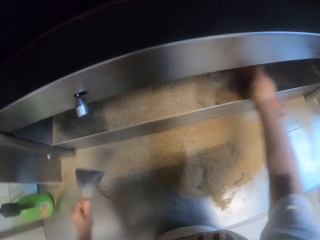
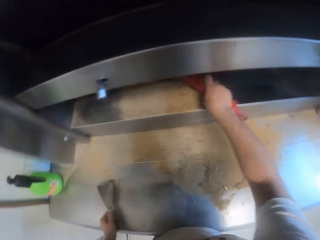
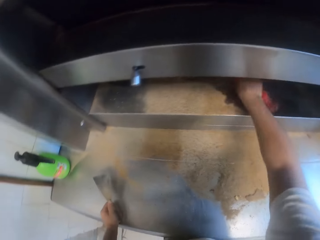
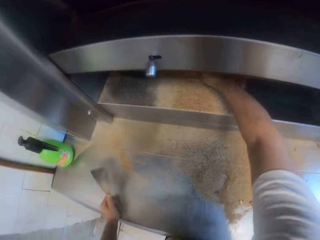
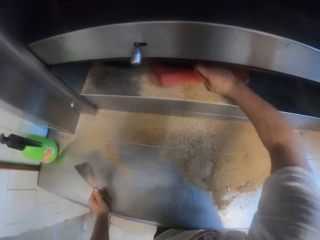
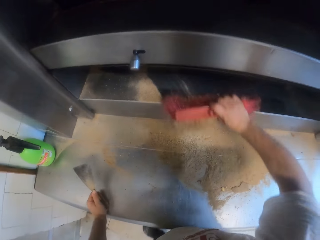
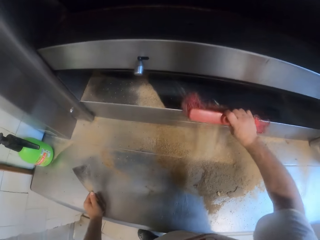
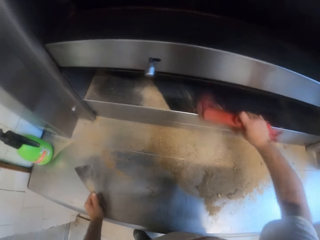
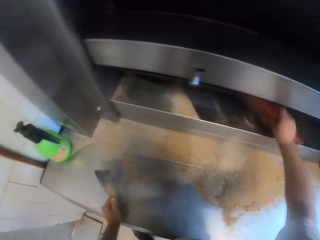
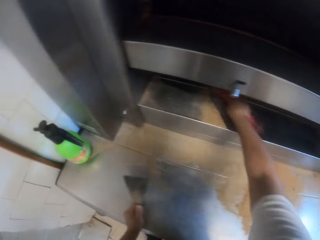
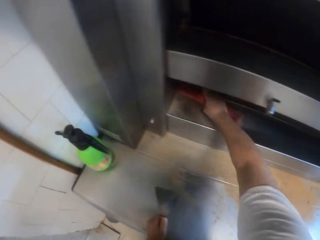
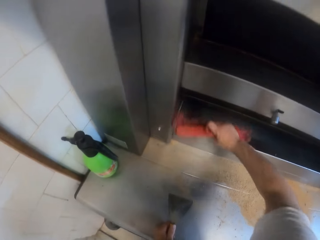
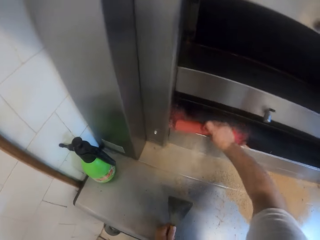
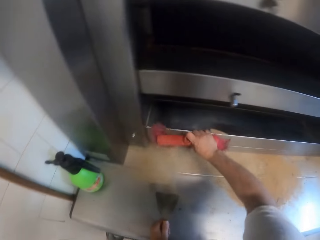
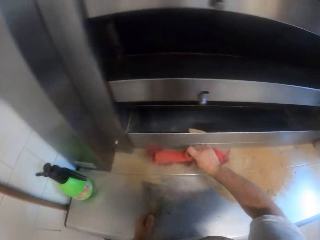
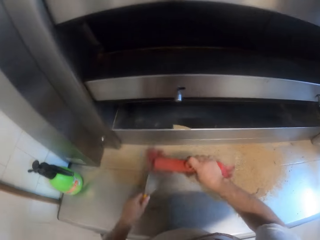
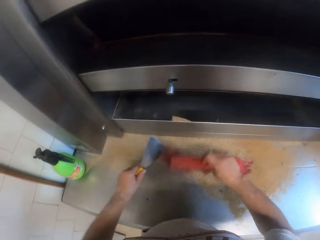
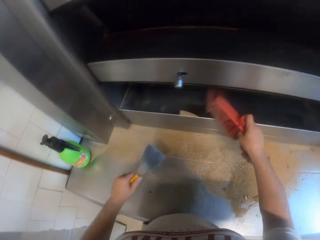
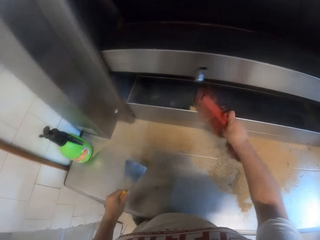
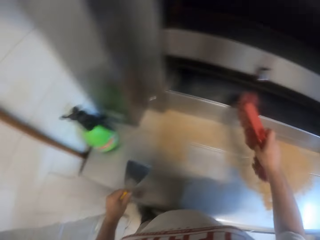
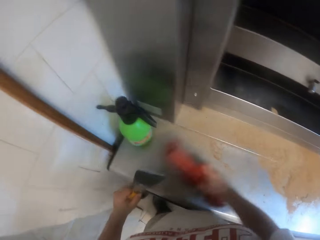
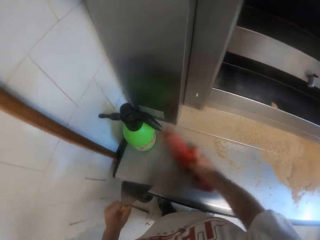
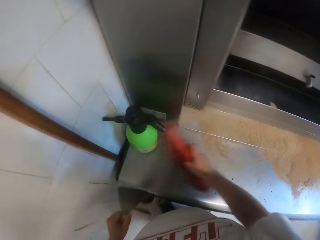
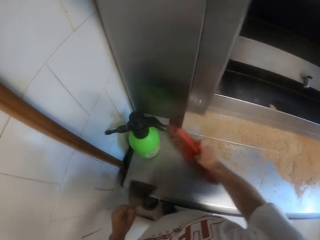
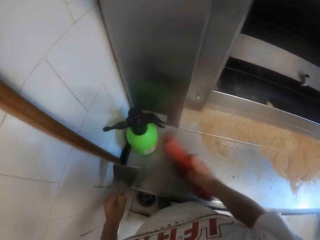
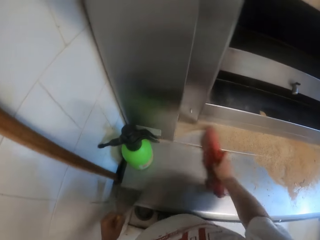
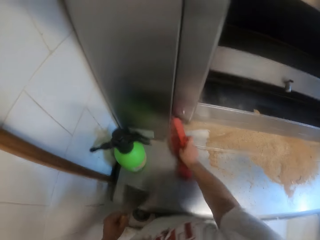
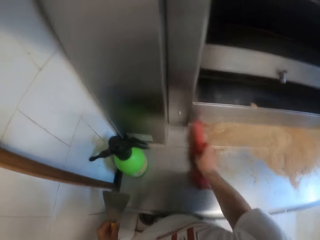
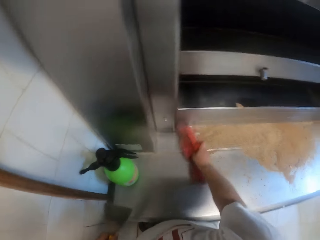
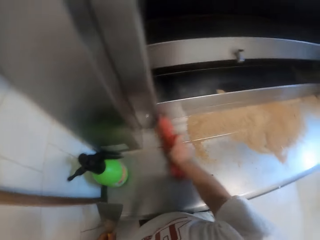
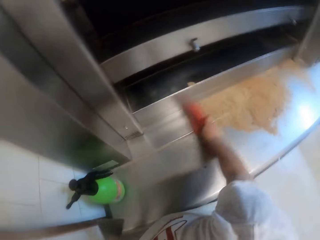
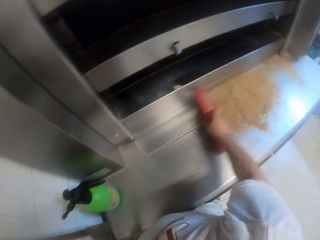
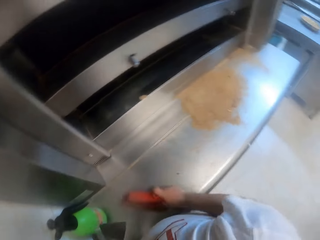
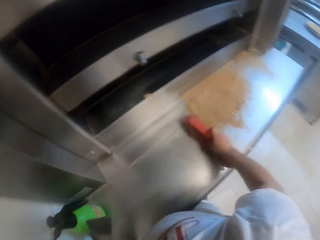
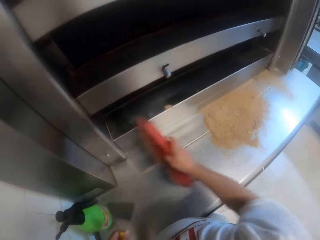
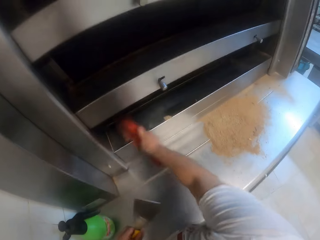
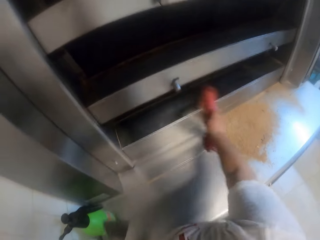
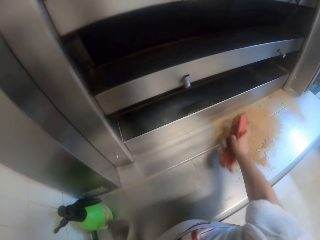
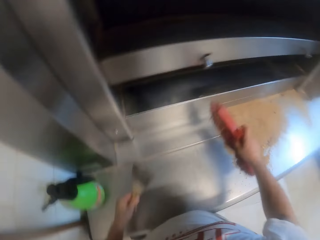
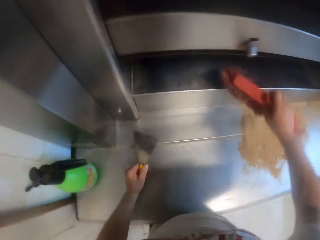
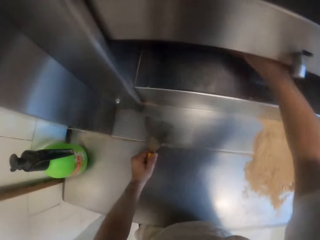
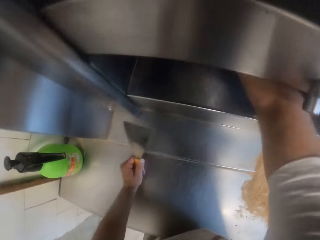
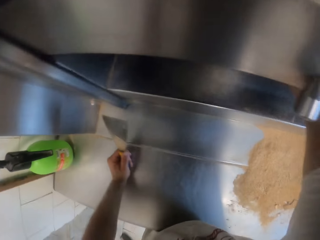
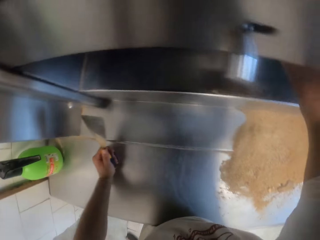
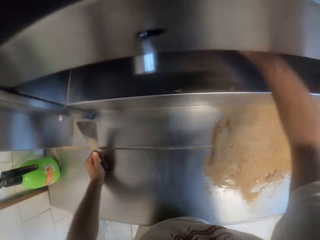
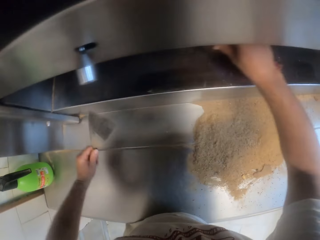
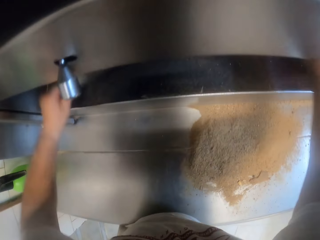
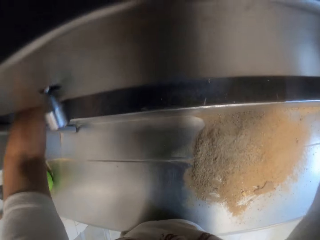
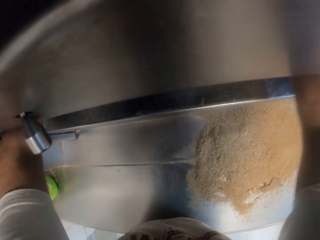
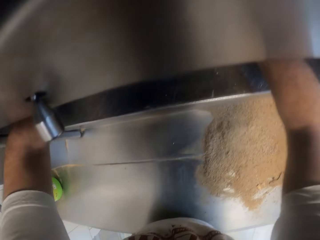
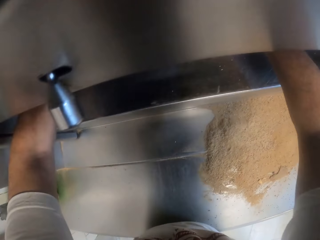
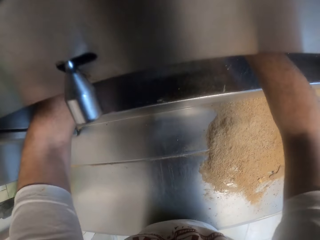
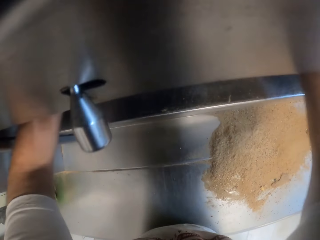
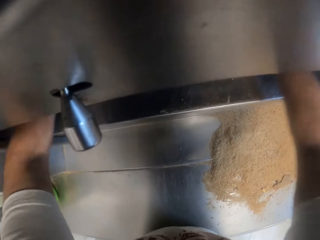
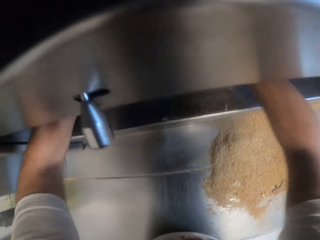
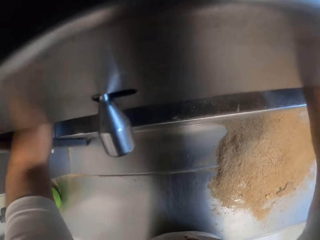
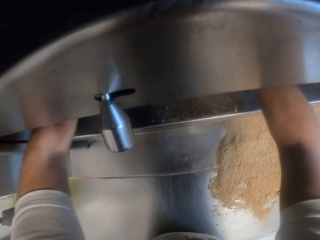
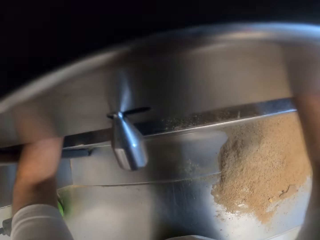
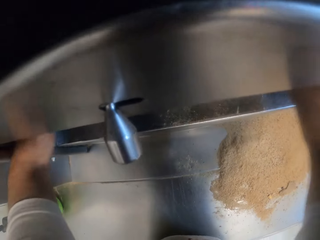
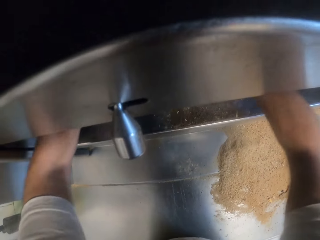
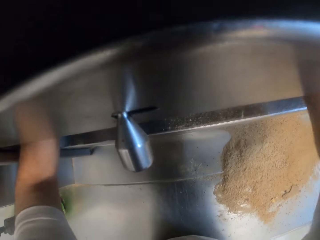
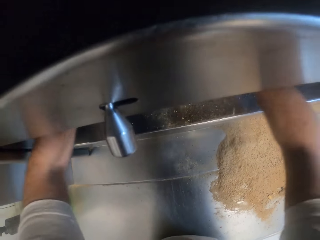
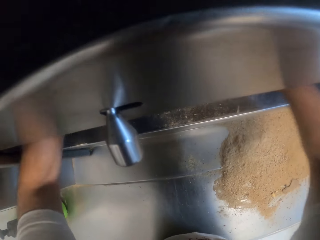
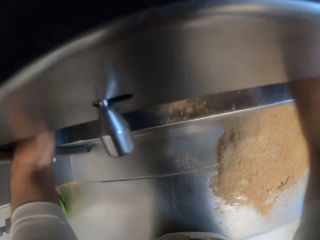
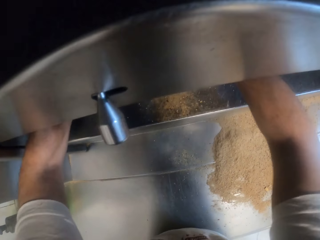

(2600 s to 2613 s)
The camera wearer brings out the scraper from the oven fourth floor with his right hand. He sweeps out the pastry debris from the oven fourth floor with the scrub brush in his right hand. He shakes the scrub brush on the oven fourth floor with his right hand. He sweeps out the pastry debris from the oven fourth floor with the scrub brush in his right hand. He dusts the scraper in his left hand with the scrub brush in his right hand. He touches the oven fourth floor with the scrub brush in his right hand. He sweeps the pastry debris from the oven slab with the scrub brush in his right hand. He sweeps out the pastry debris from the oven fourth floor with the scrub brush in his right hand. He sweeps the pastry debris from the oven fourth floor with the scrub brush in his right hand. He packs out the pastry debris from the oven fourth floor with the scraper in his left hand and the scrub brush in his right hand.

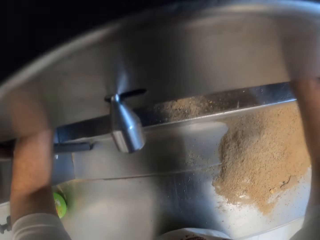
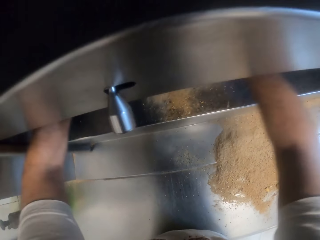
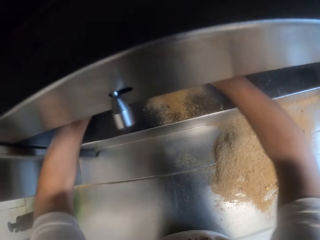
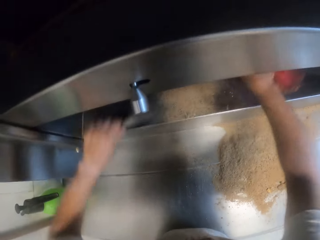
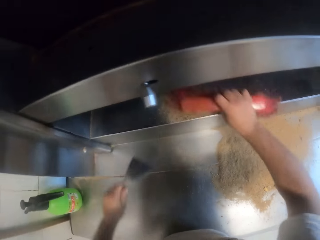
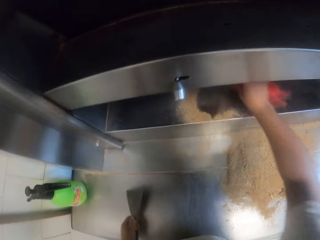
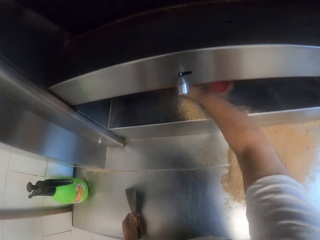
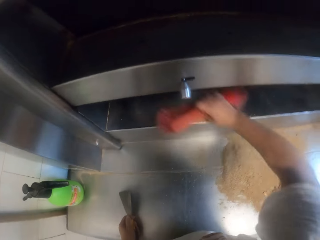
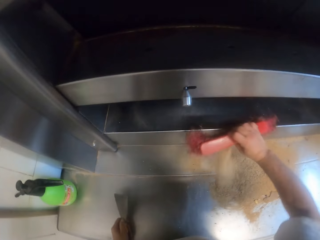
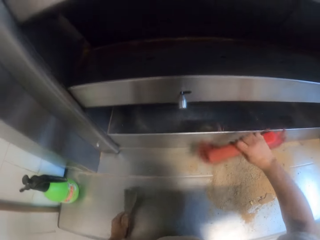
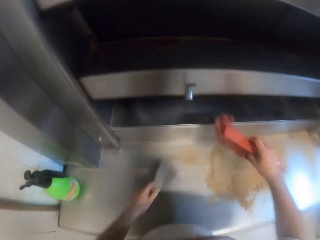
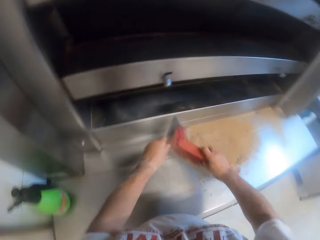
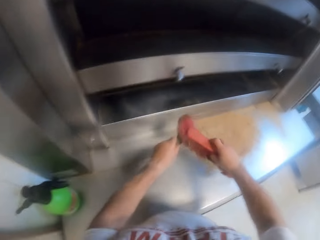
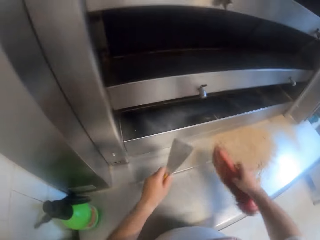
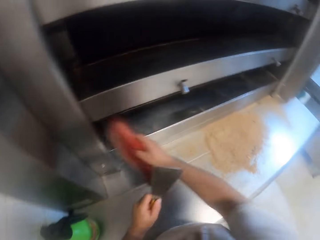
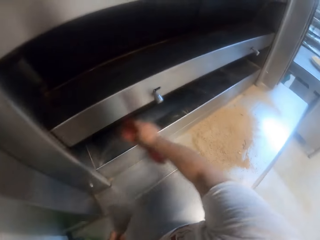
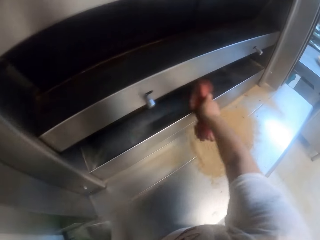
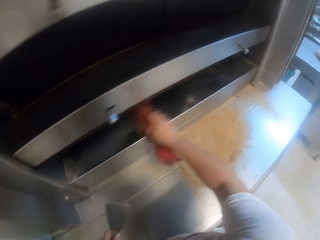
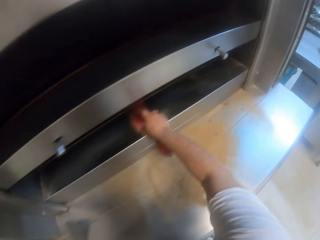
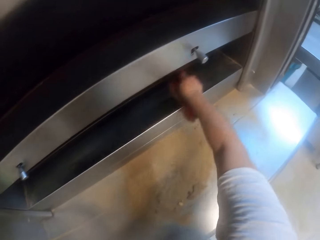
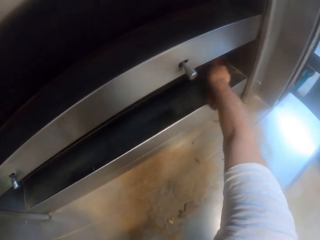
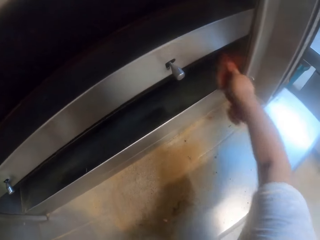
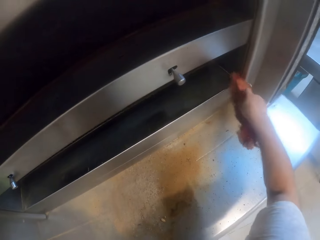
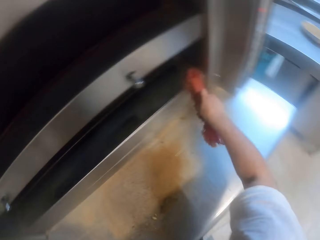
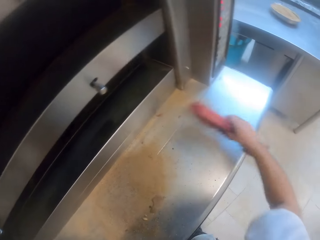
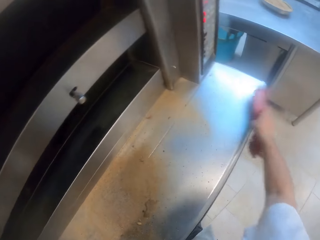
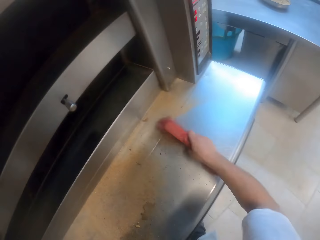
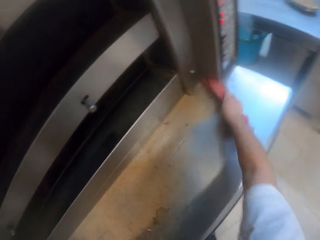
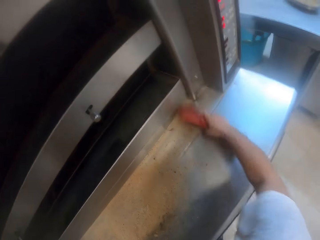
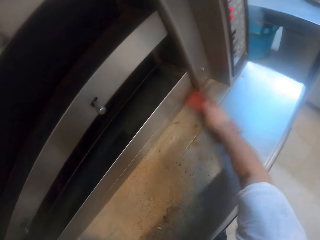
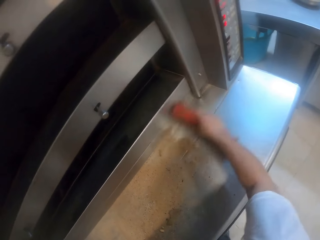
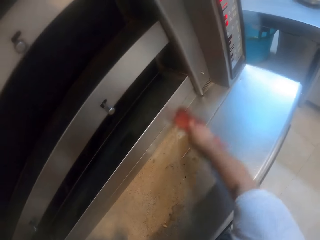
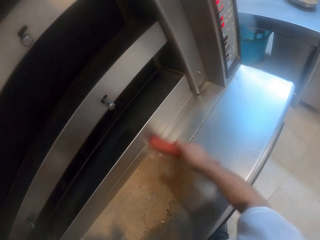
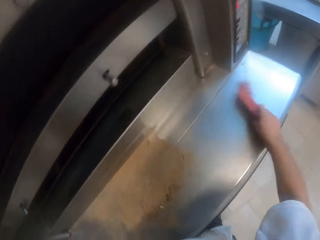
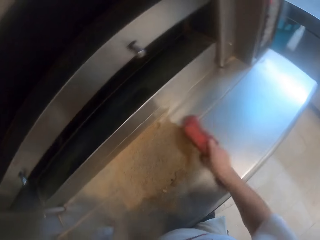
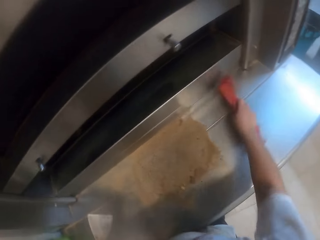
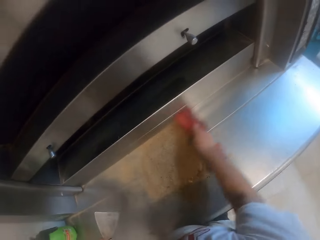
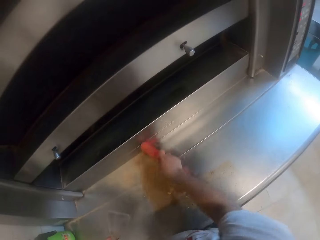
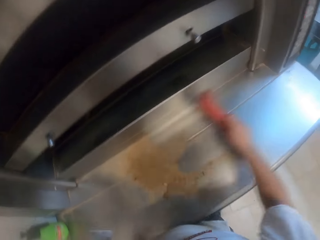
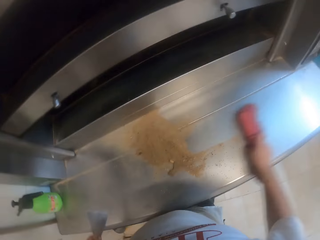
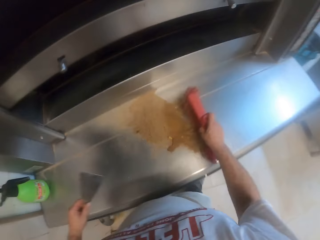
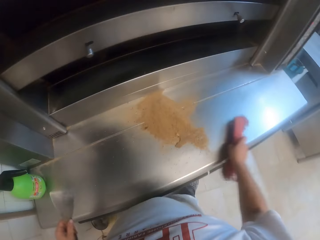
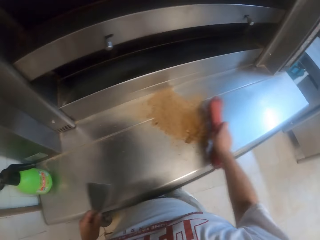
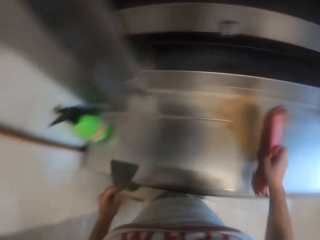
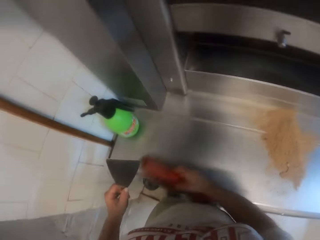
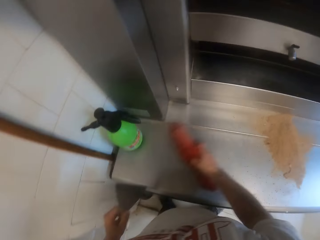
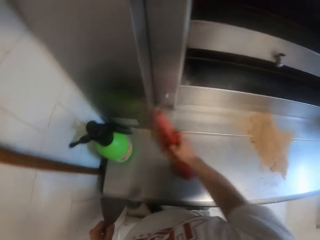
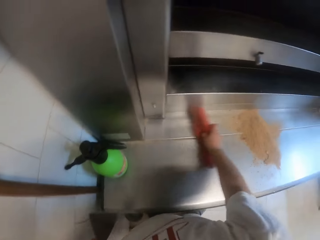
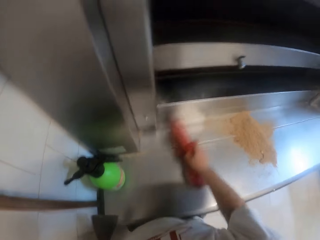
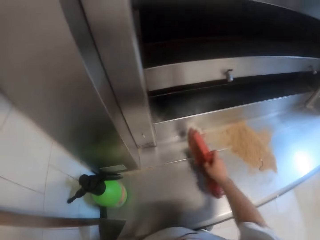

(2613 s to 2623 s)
The camera wearer sweeps out the pastry debris from the oven fourth floor with the scrub brush in his right hand. He dusts the scraper in his left hand with the scrub brush in his right hand. He sweeps the pastry debris from the oven slab with the scrub brush in his right hand. He does it again.
